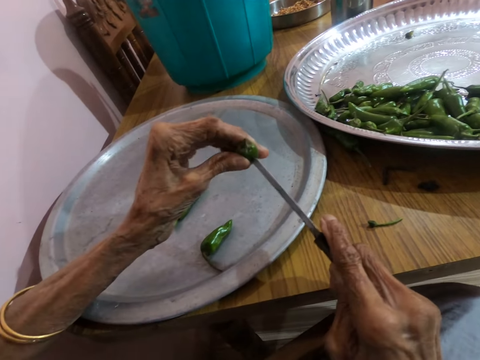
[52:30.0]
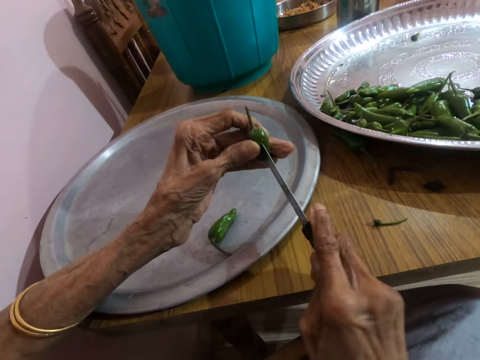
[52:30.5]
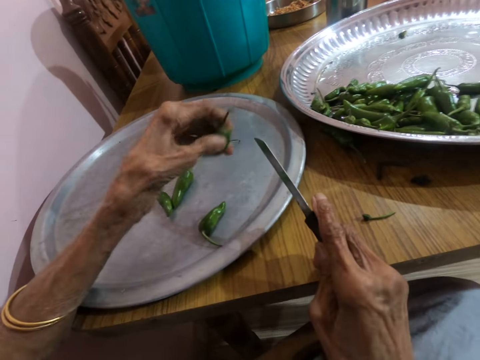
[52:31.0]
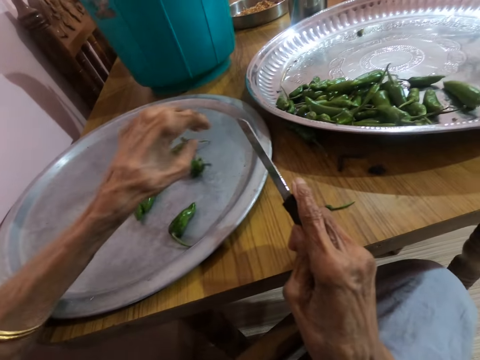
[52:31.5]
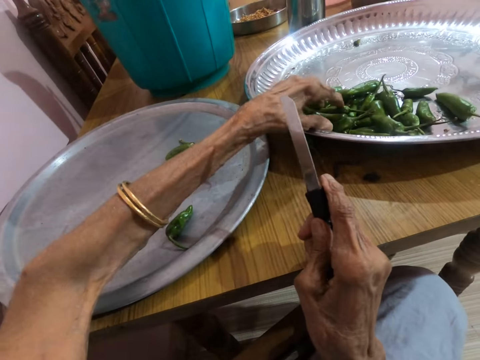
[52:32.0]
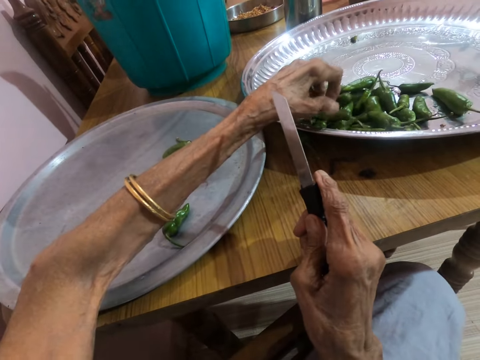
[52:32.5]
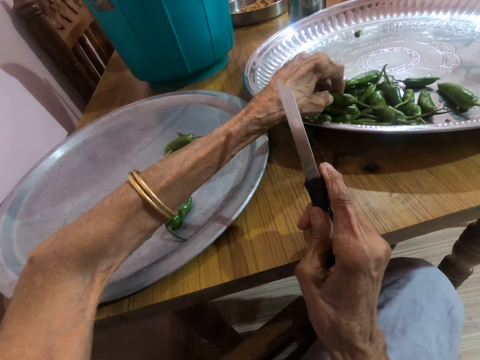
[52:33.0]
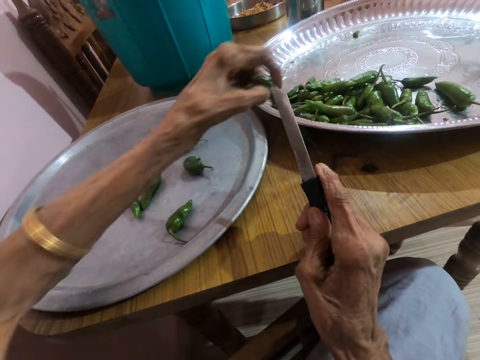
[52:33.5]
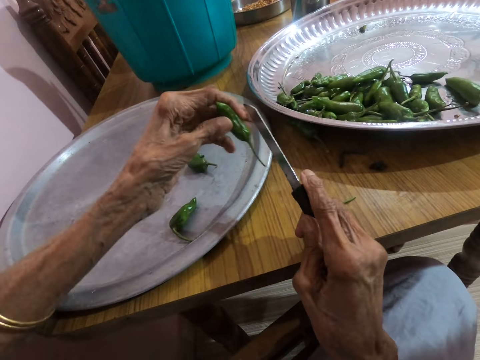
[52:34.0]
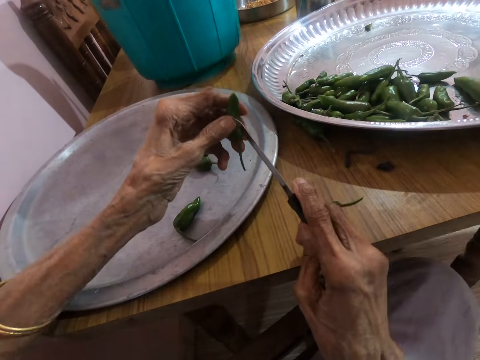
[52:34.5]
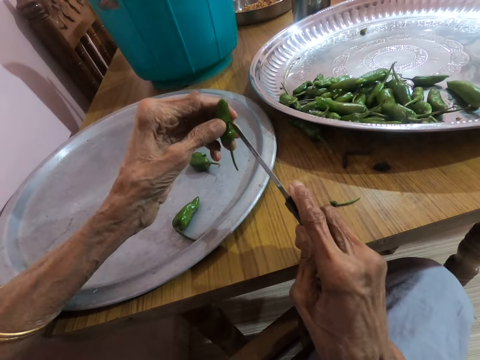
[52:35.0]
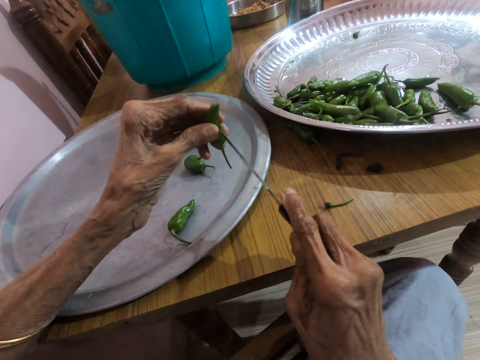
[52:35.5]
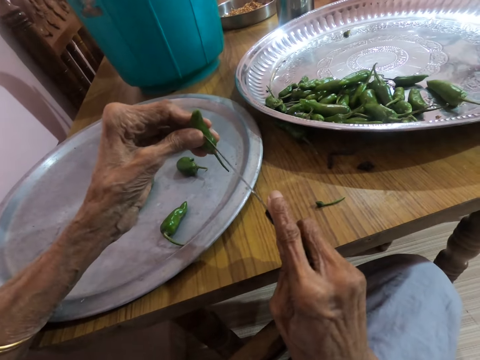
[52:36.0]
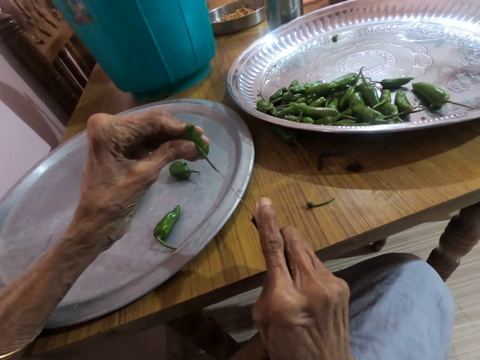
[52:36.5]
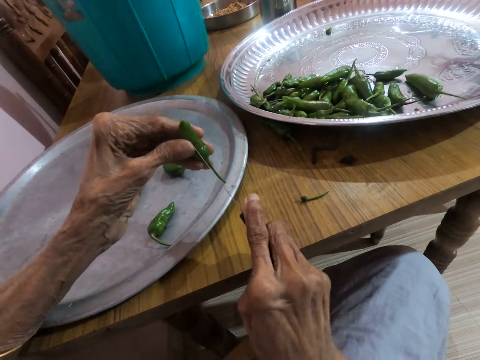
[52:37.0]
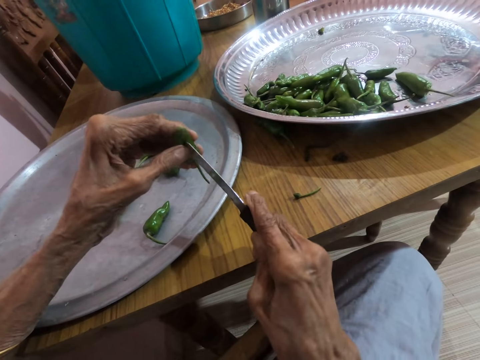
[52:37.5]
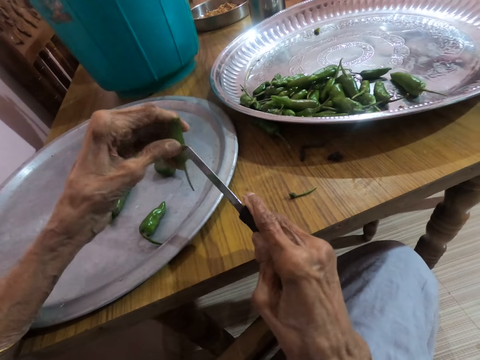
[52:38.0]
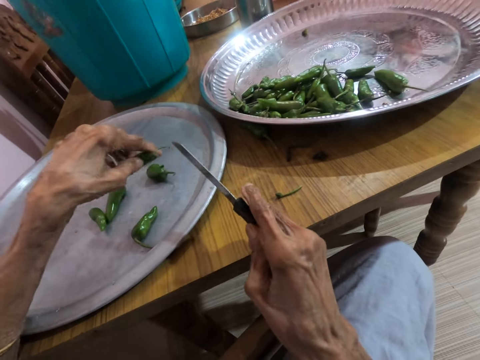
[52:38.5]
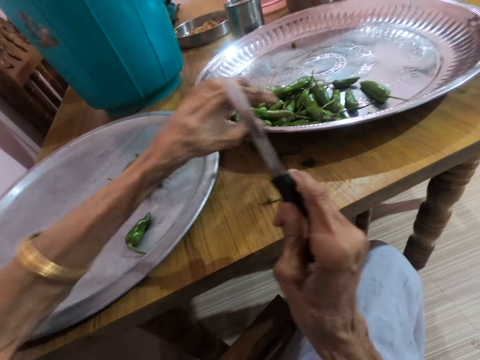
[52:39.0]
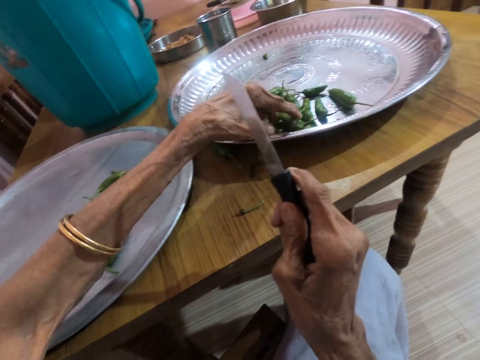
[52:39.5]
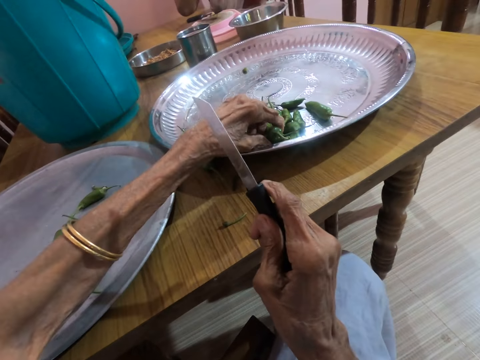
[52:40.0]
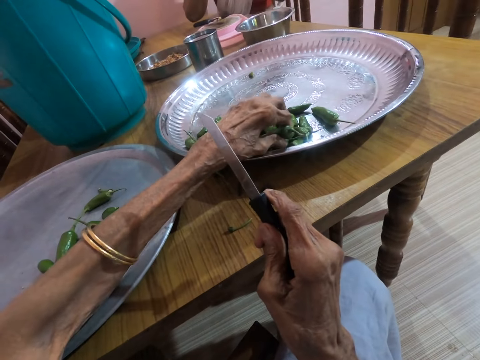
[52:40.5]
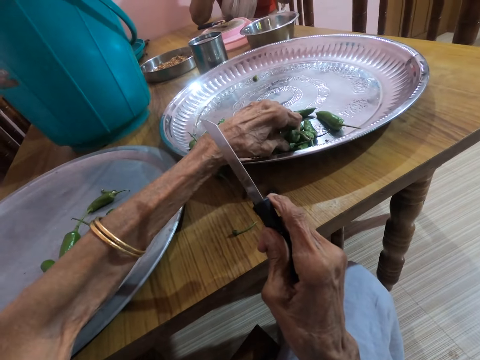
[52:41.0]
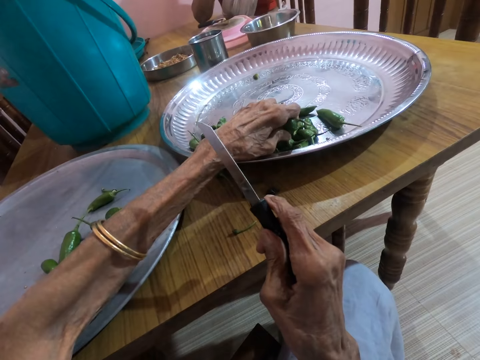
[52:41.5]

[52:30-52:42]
The camera wearer drops the pepper in her left hand on the tray on the table. She takes a pepper from the tray on the table with her left hand. She cuts the pepper in her left hand with the knife in her right hand. She drops the pepper in her left hand on the tray on the table. She takes a pepper from the tray on the table with her left hand.

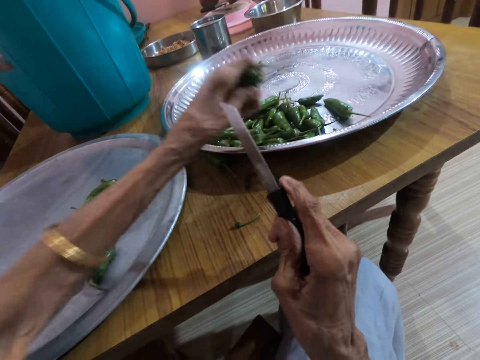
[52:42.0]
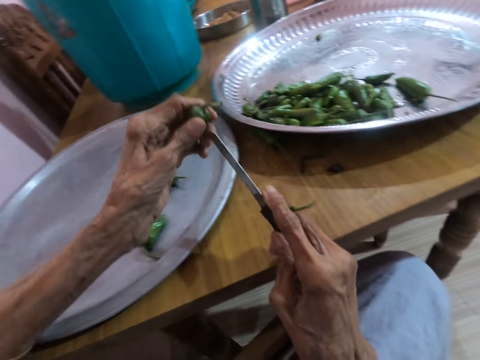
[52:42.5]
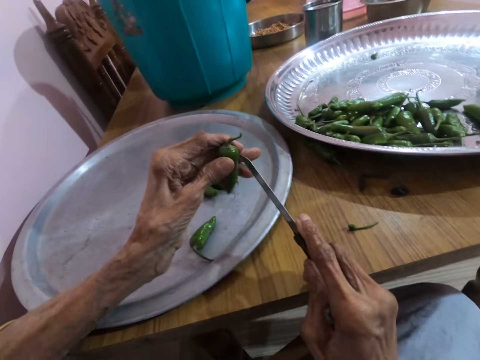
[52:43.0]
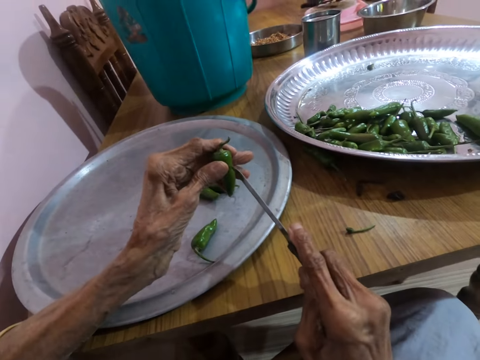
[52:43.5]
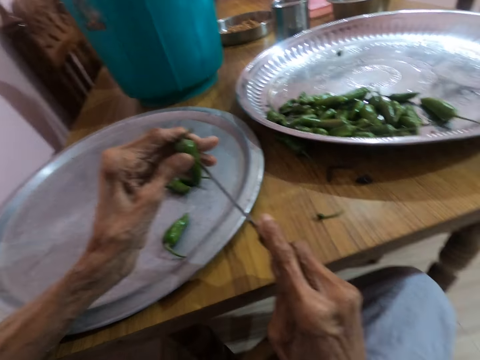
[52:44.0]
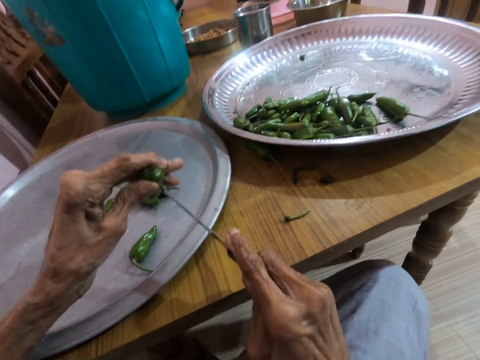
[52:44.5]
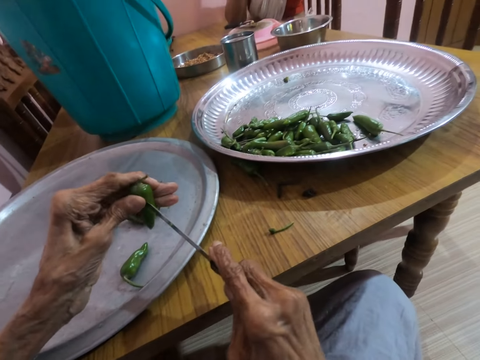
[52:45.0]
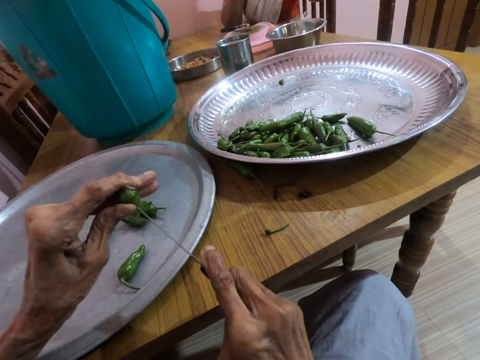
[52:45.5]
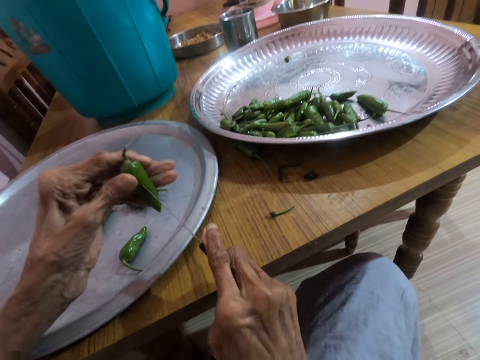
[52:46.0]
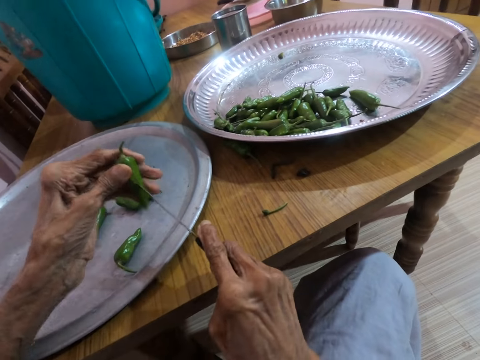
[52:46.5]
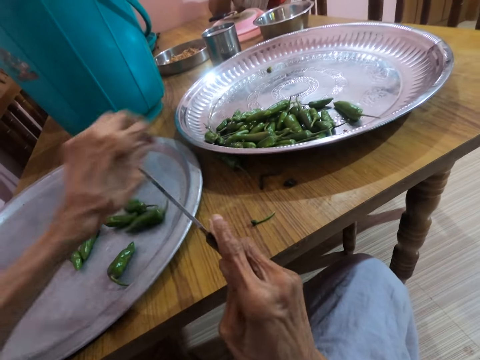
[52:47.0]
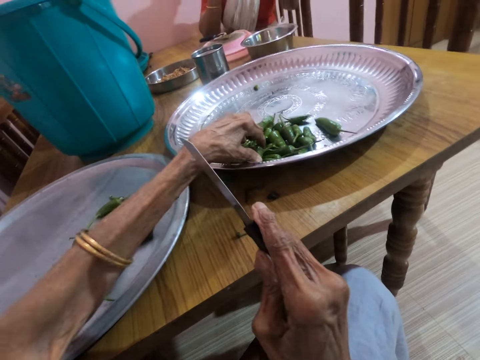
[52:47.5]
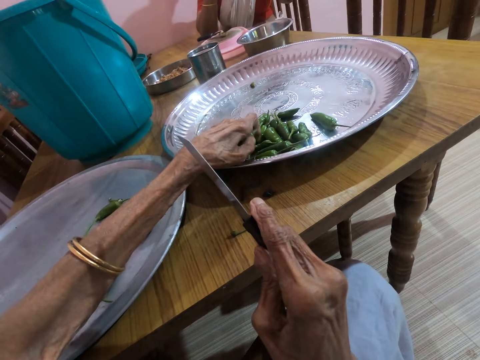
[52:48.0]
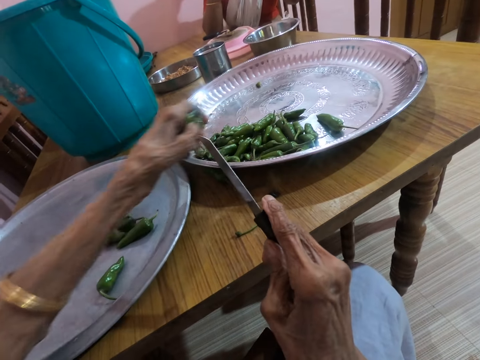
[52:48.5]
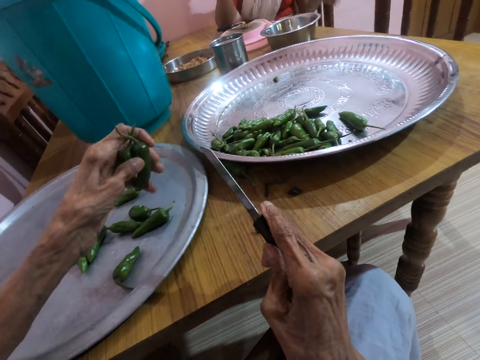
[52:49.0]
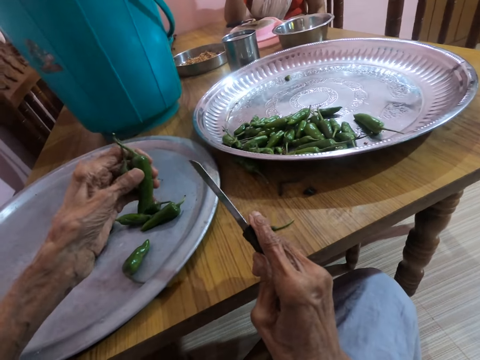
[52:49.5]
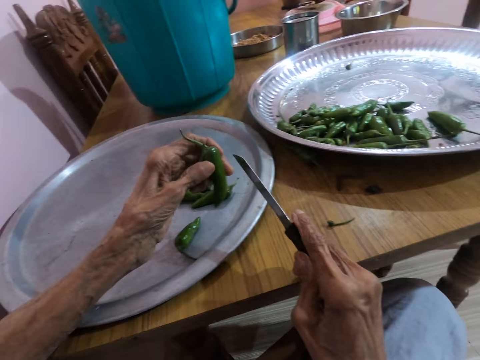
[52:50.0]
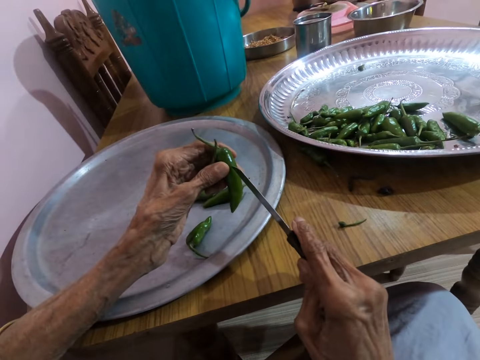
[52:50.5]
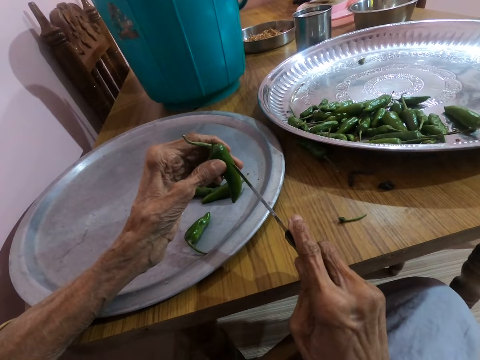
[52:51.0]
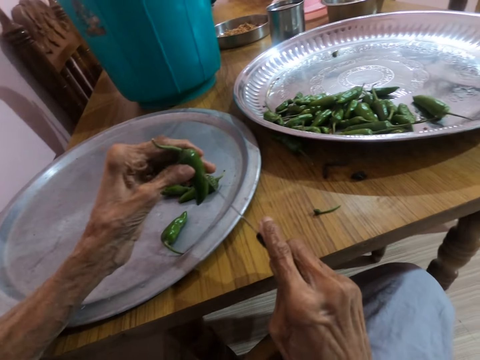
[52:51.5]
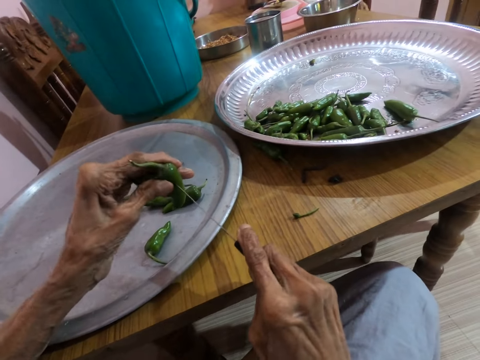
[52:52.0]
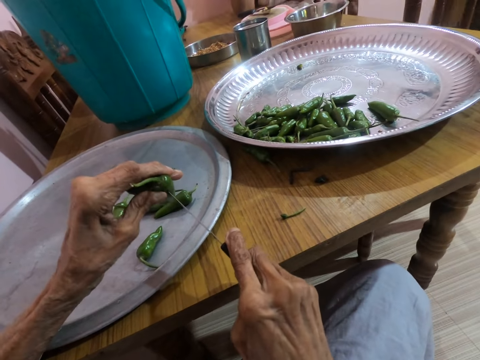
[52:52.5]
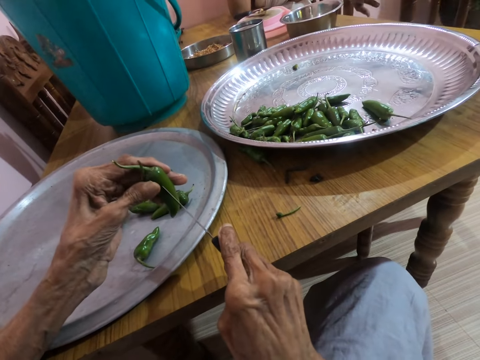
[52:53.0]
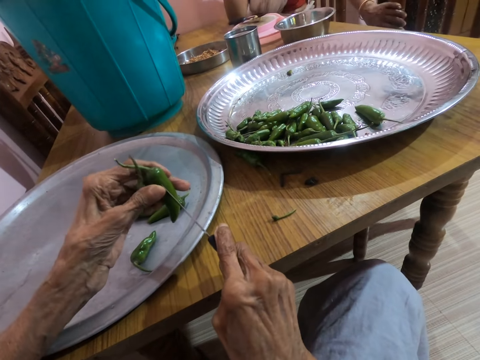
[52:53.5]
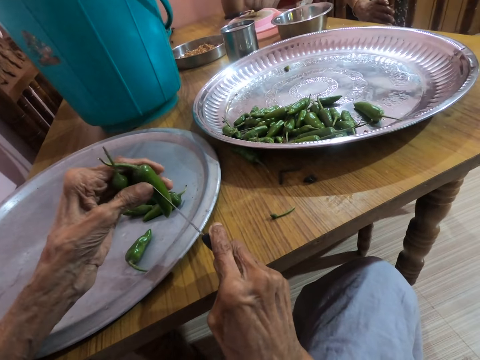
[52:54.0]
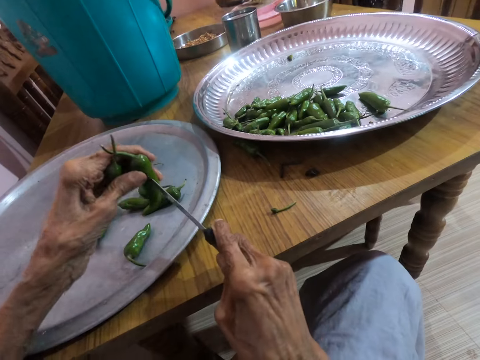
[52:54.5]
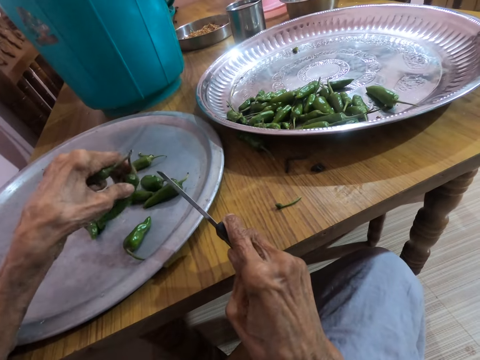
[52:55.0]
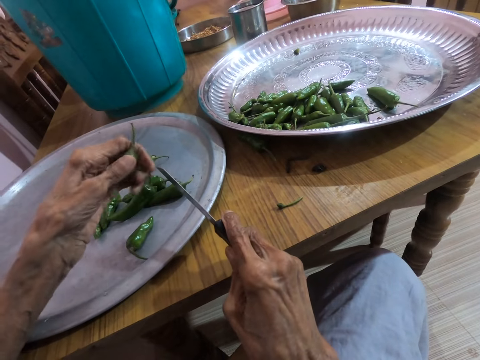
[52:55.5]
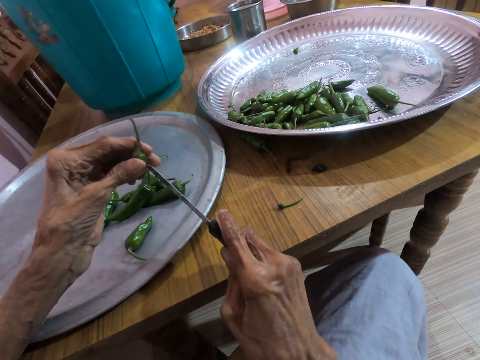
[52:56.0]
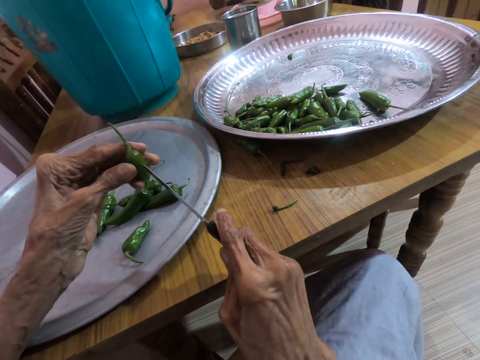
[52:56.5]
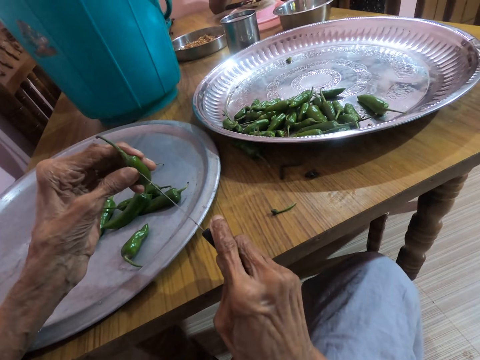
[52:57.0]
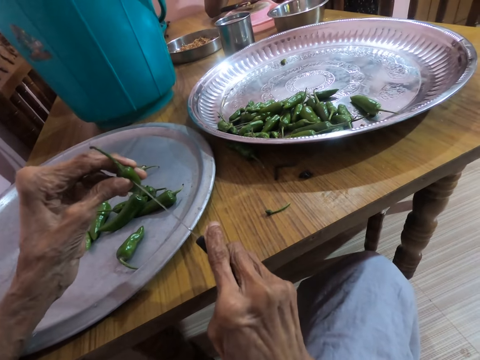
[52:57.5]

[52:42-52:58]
The camera wearer cuts the pepper in her left hand with the knife in her right hand. She drops the pepper in her left hand on the tray on the table. She takes two peppers from the tray on the table with her left hand. She cuts the pepper in her left hand with the knife in her right hand. A woman touches a chair at the table with her right hand. The camera wearer drops the pepper in her left hand on the tray on the table. She cuts the pepper in her left hand with the knife in her right hand.
